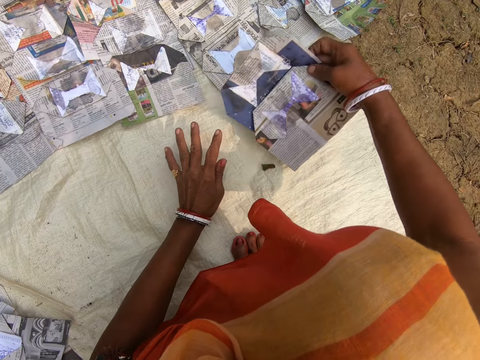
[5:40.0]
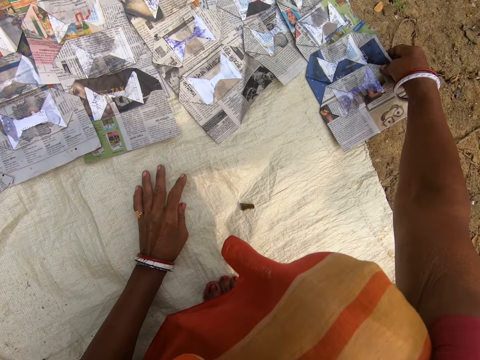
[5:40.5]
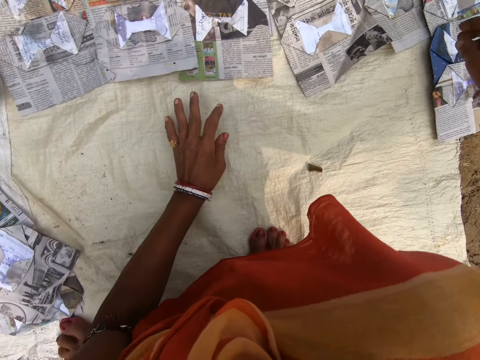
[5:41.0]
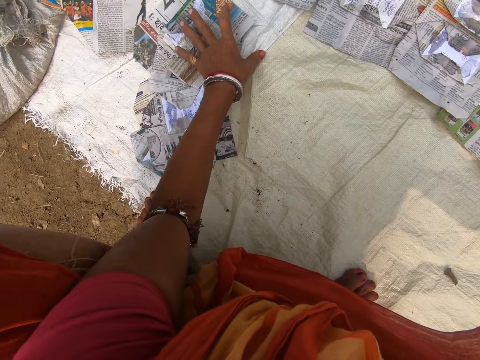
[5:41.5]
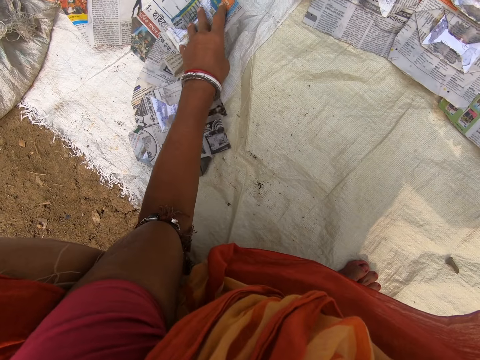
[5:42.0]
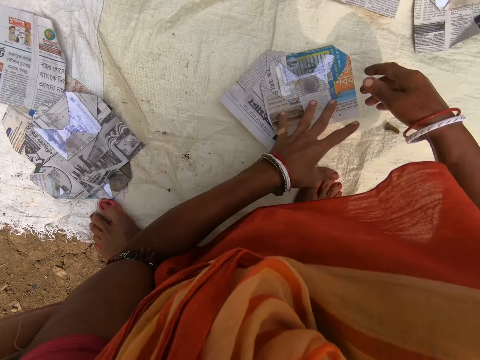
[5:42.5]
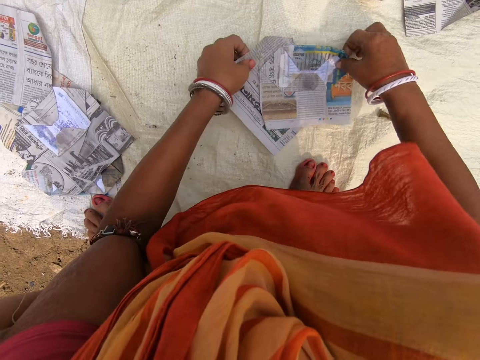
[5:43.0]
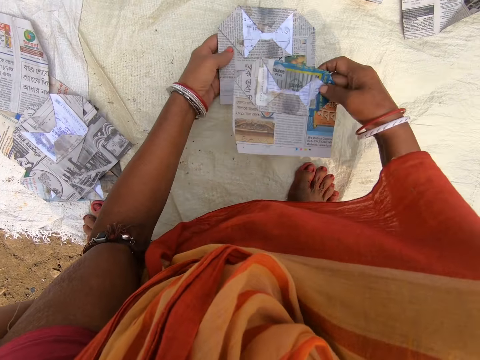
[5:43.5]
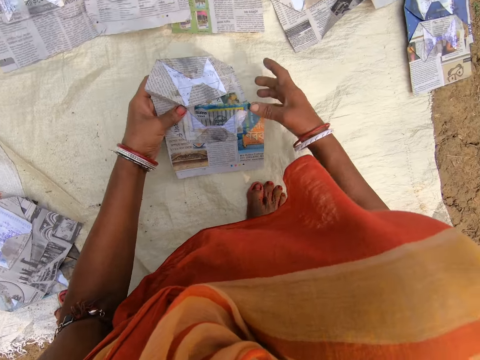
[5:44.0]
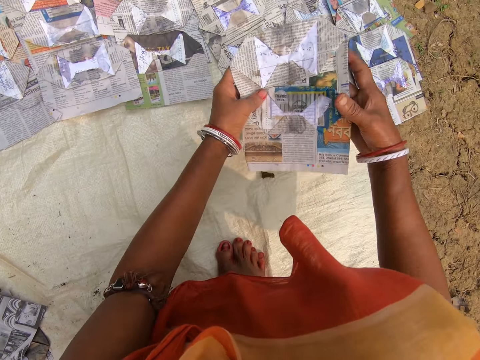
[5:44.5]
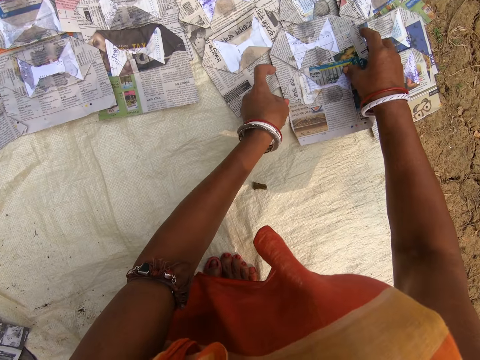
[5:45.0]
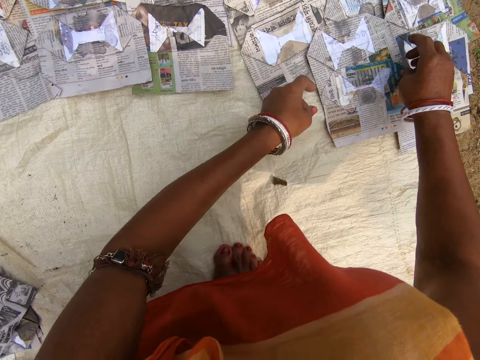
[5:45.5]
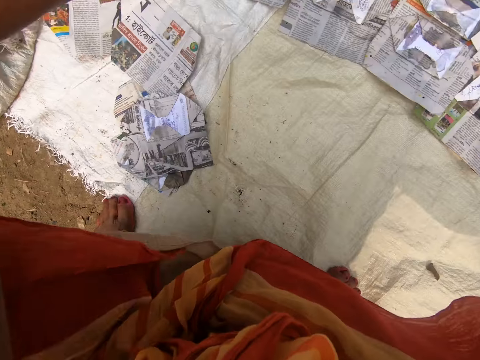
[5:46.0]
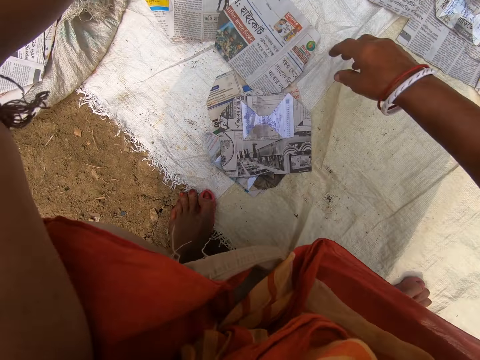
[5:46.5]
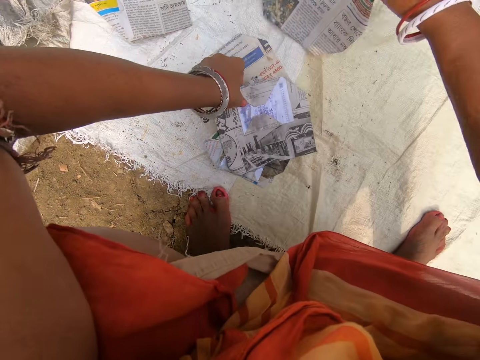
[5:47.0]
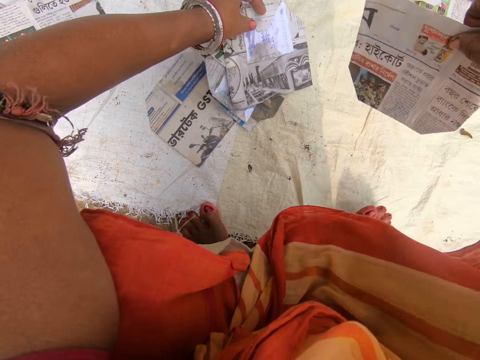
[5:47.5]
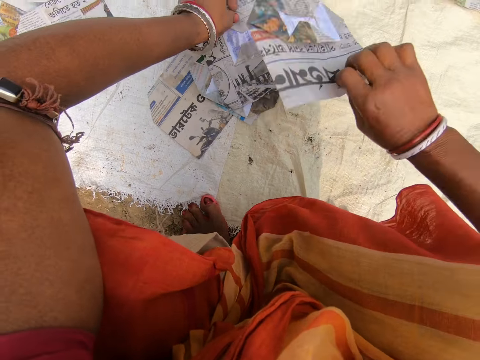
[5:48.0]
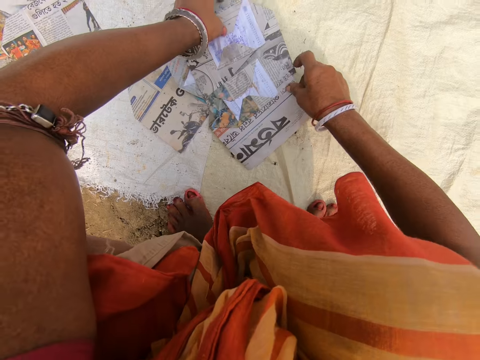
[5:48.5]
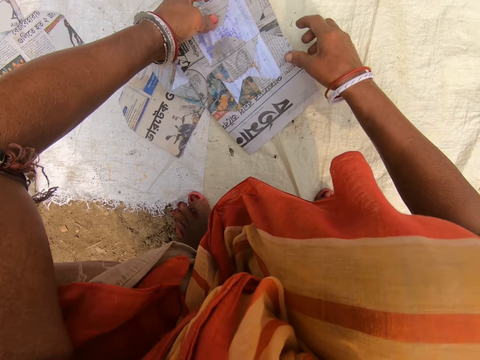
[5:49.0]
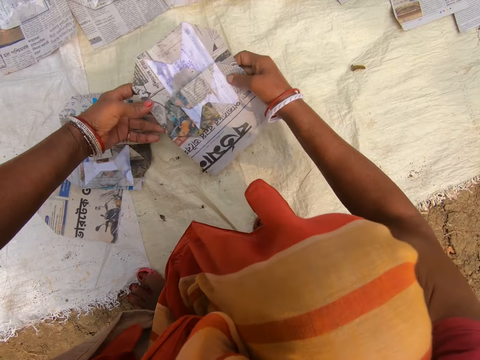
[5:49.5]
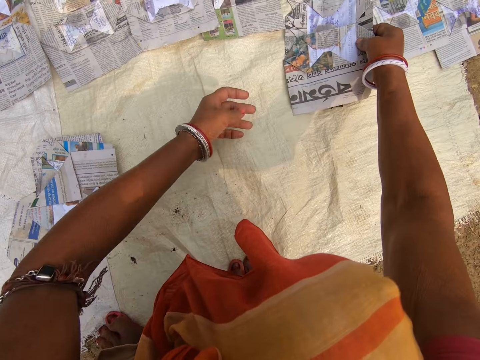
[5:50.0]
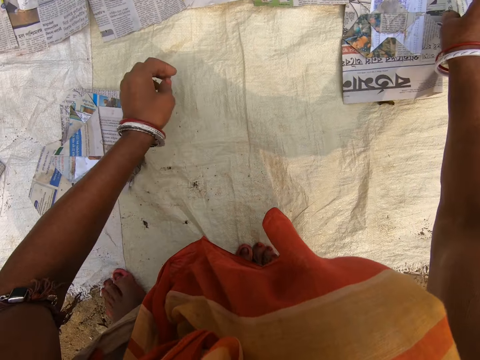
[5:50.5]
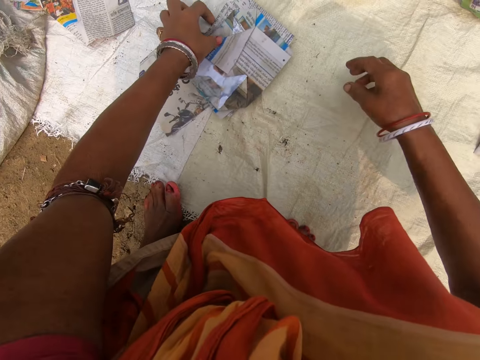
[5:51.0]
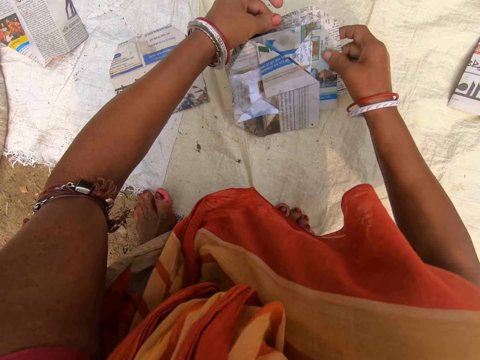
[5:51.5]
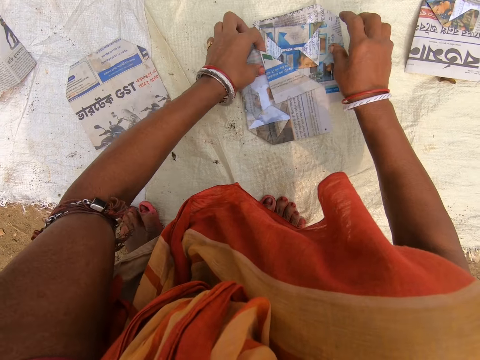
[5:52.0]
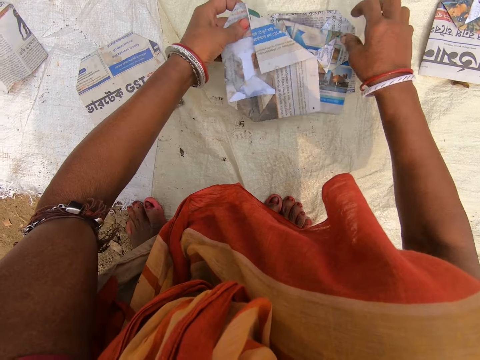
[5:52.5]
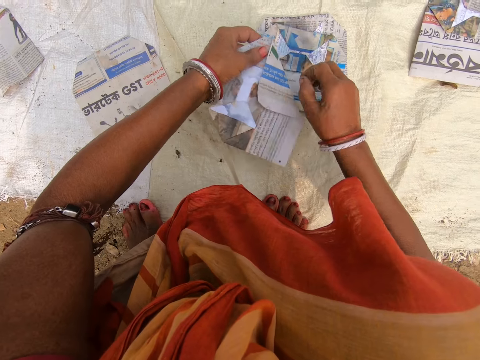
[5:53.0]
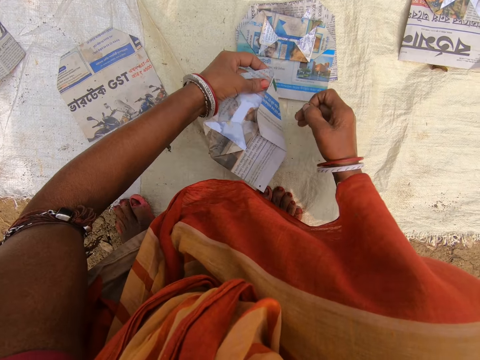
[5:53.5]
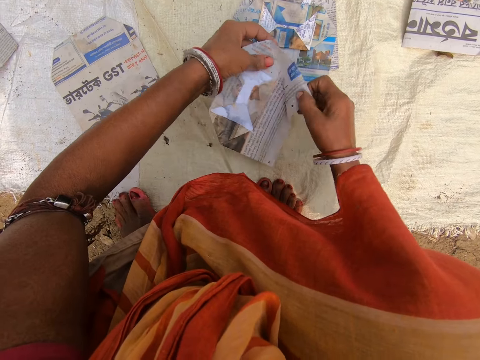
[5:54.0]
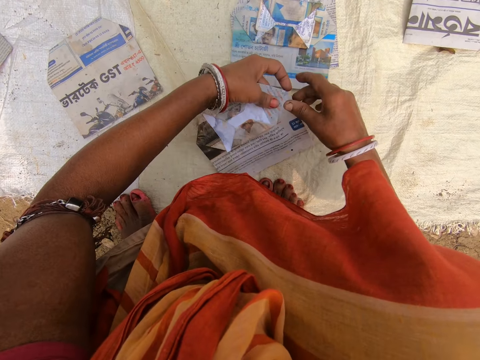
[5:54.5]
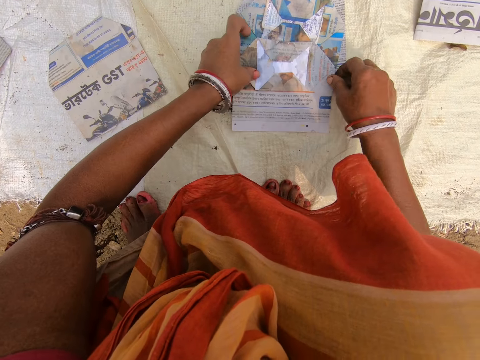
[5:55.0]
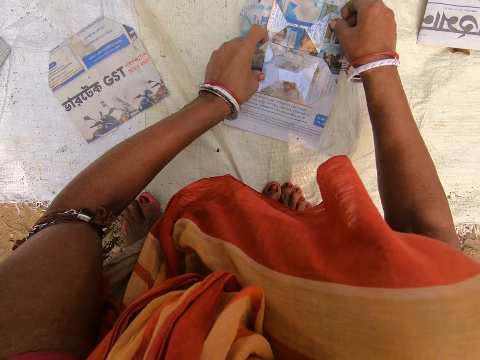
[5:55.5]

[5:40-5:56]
The camera wearer picks up the newspapers. They arrange the newspapers. They place the magazine on the sack. They look around. They pick up the newspapers. They pull the magazine. They put down the newspapers. They arrange the magazine. They look around. They pick up the newspapers. They arrange the newspapers. They place the magazine on the sack. They look around. They pull the magazine. They pick up the newspapers. They look at the magazine. They put down the newspapers. They pick up the newspapers. They arrange the newspapers. They place the magazine on the sack. They pull the magazine. They look at the magazine. They unfold the newspapers. They arrange the magazine.

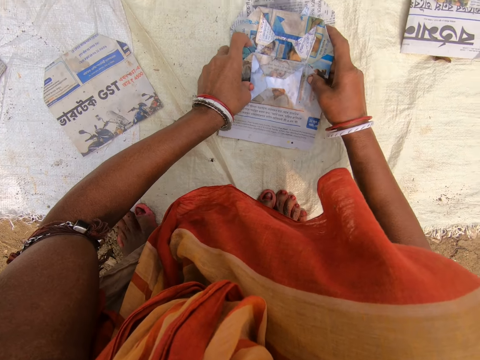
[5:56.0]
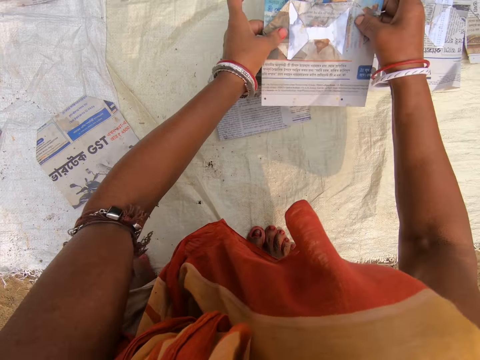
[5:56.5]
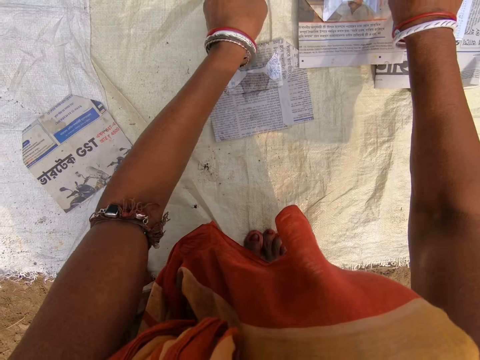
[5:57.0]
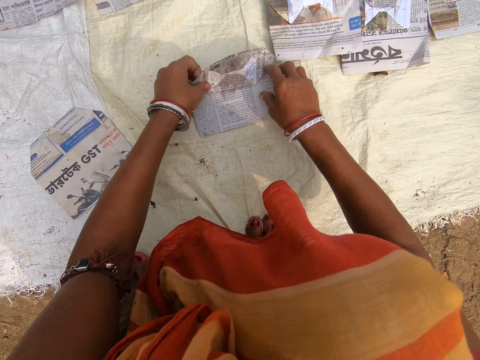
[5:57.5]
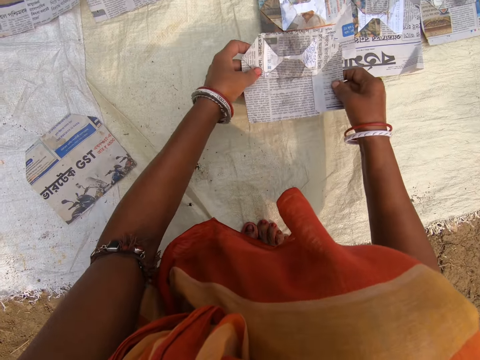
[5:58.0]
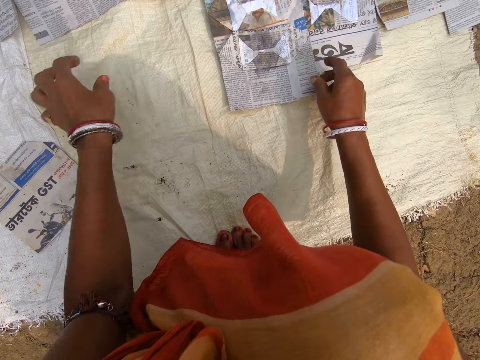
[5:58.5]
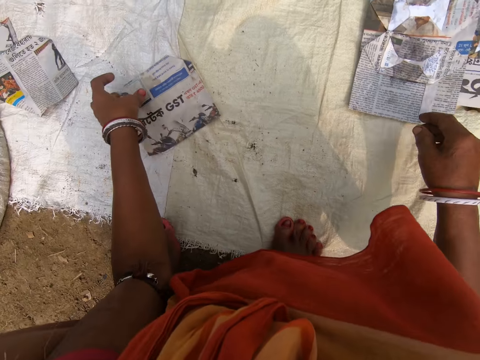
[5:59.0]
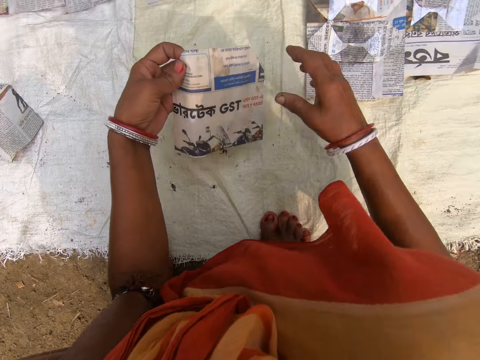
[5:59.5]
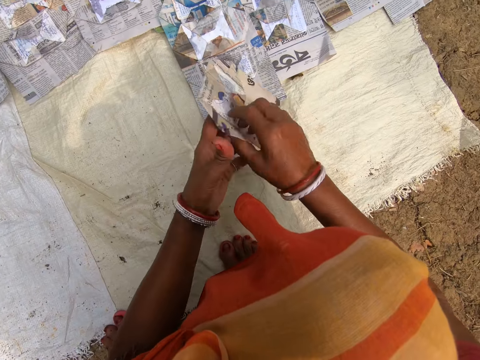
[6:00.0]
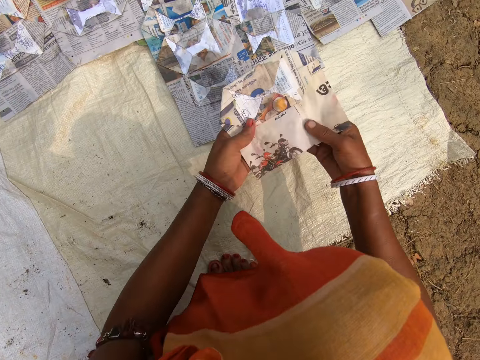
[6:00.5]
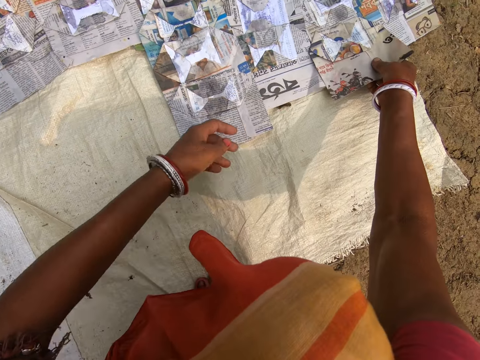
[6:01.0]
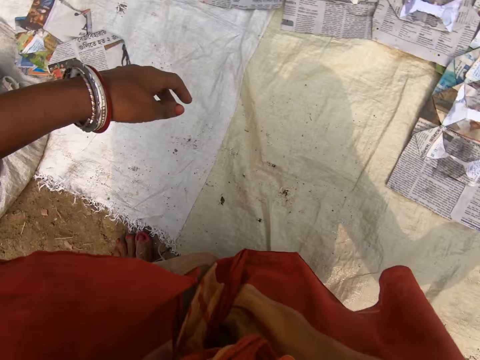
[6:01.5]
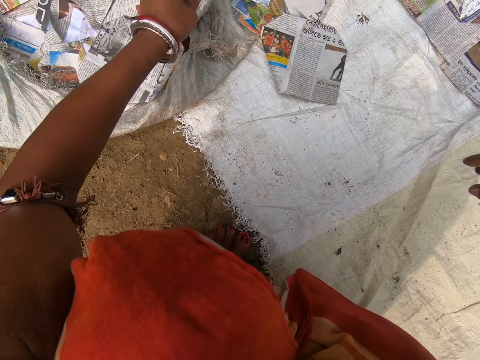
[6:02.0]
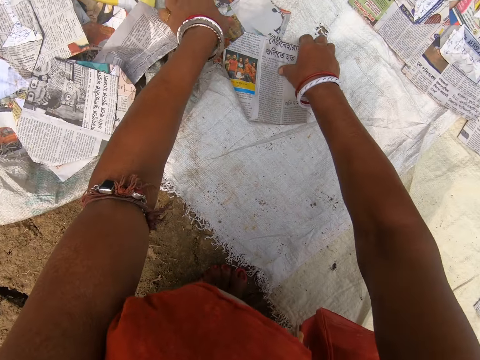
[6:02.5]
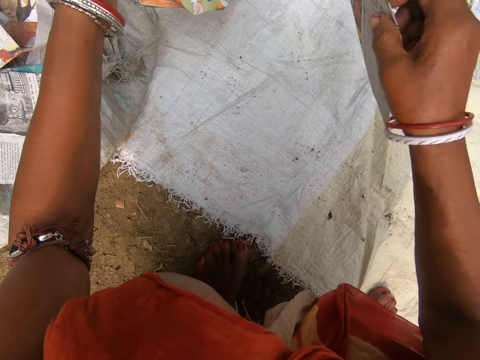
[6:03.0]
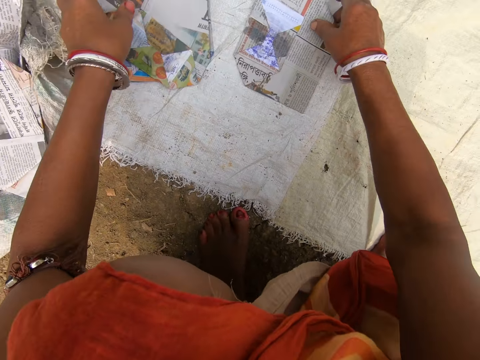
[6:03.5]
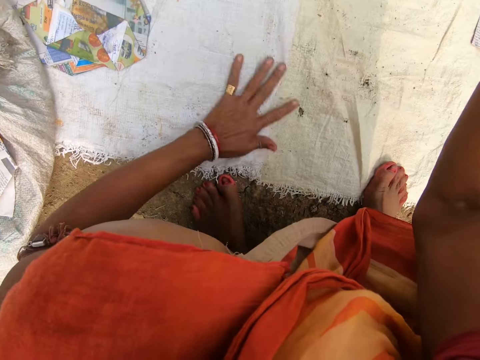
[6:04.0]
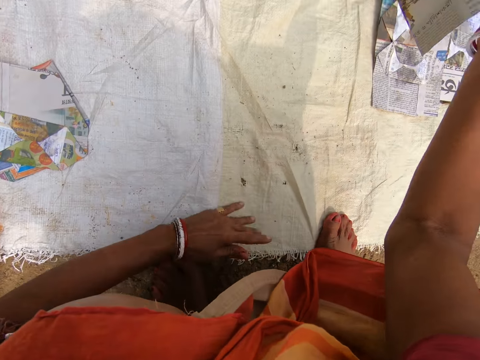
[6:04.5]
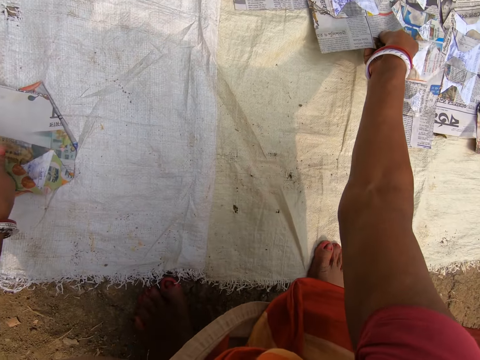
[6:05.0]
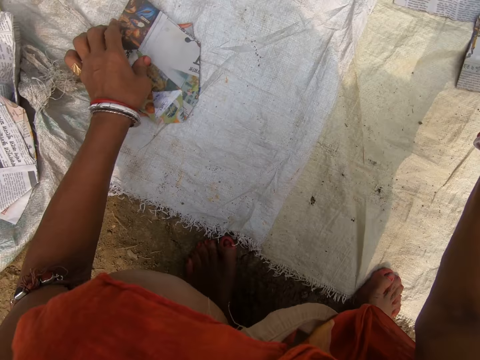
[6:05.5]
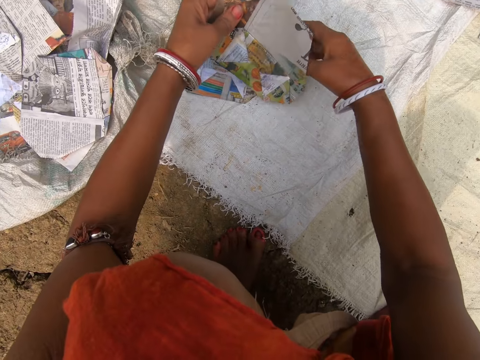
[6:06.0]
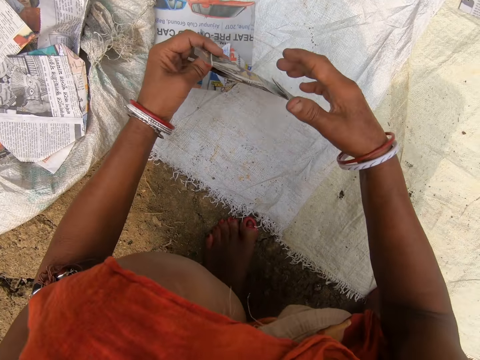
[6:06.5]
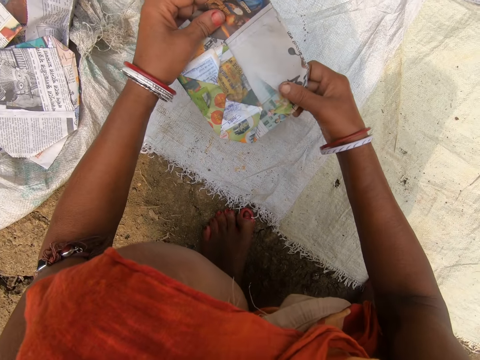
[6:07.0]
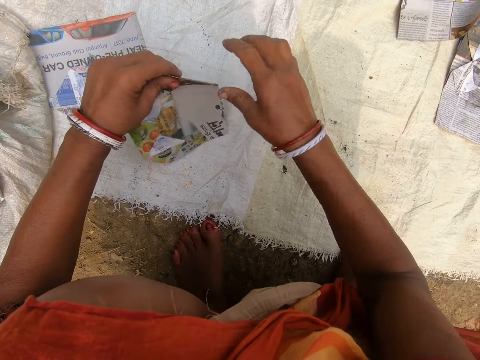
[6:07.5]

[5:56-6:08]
The camera wearer picks up the newspapers. They arrange the newspapers. They place the magazine on the sack. They pick up the newspapers. They arrange the newspapers. They pull the magazine. They pick up the newspapers. They look at the magazine. They arrange the newspapers. They place the magazine on the sack. They look around. They pick up the newspapers. They pull the magazine. They place the magazine on the sack. They wipe the sack with the hand. They arrange the newspapers. They place the magazine on the sack. They pull the magazine. They pick up the newspapers. They look at the magazine.
